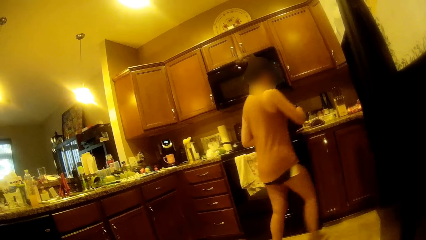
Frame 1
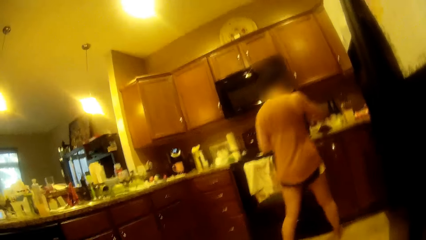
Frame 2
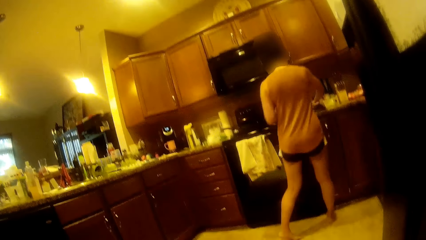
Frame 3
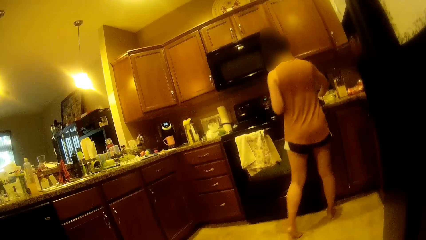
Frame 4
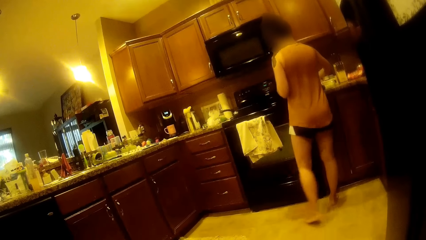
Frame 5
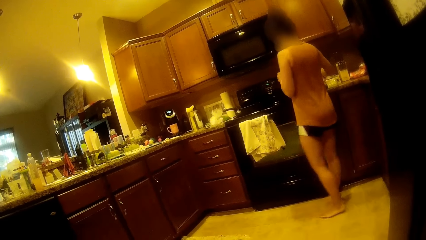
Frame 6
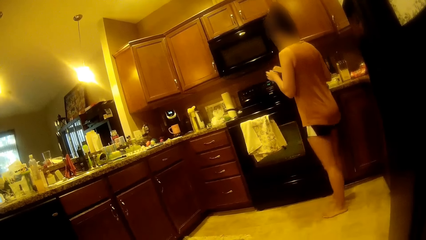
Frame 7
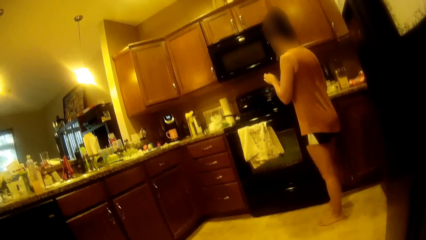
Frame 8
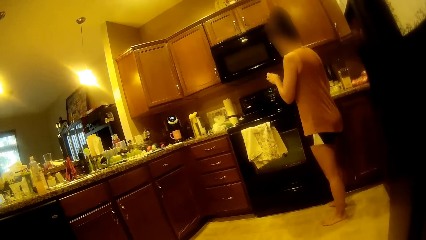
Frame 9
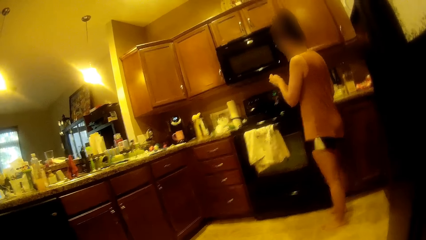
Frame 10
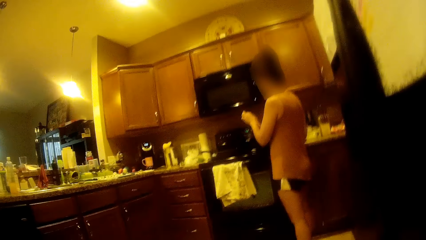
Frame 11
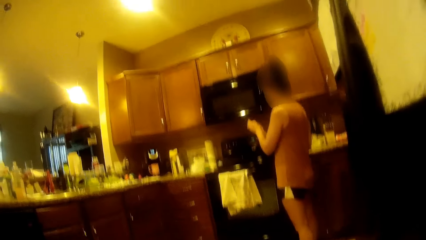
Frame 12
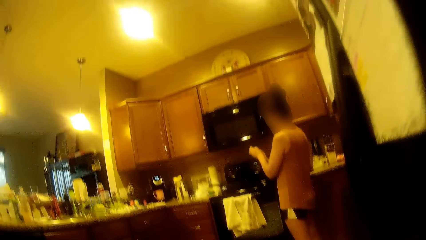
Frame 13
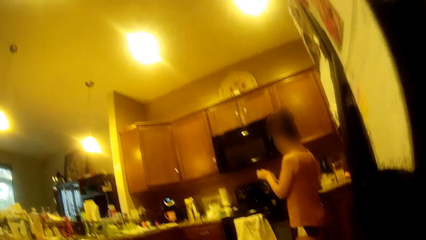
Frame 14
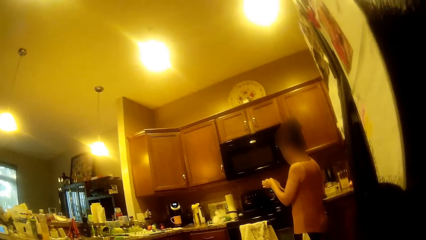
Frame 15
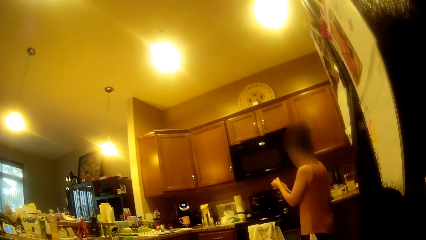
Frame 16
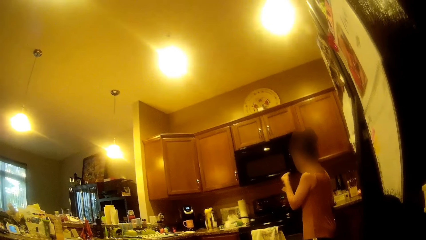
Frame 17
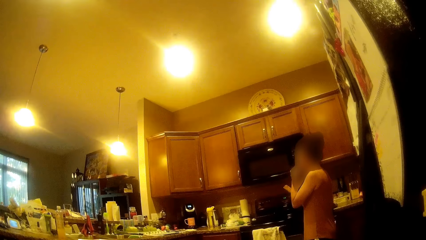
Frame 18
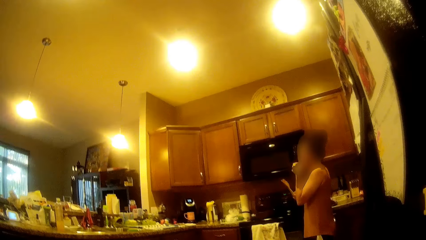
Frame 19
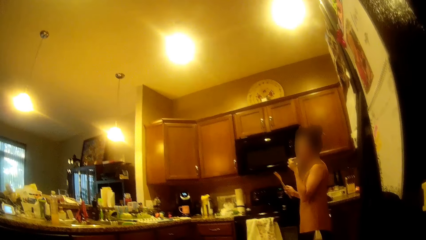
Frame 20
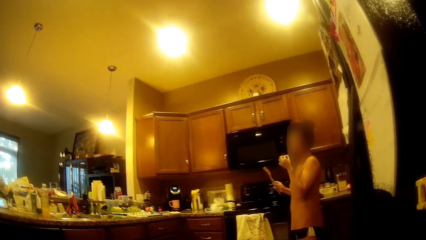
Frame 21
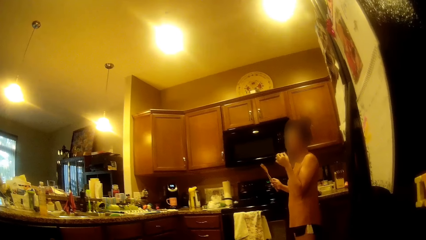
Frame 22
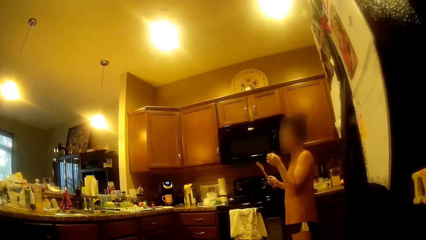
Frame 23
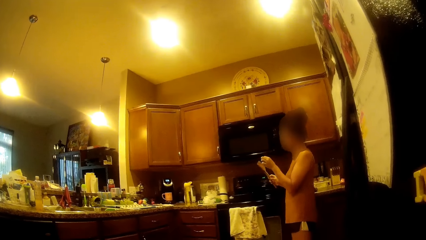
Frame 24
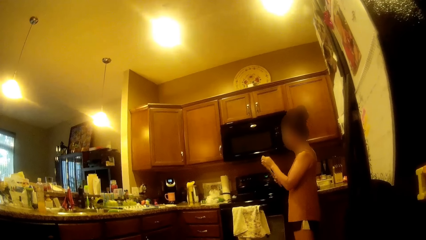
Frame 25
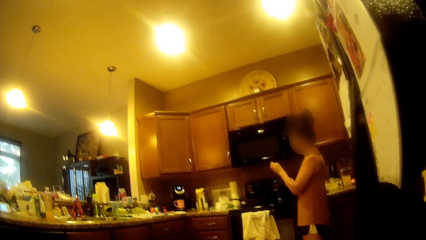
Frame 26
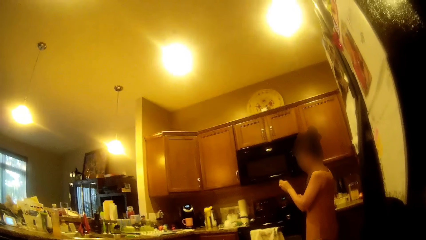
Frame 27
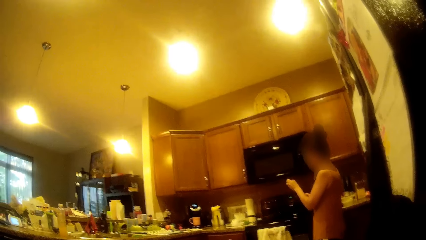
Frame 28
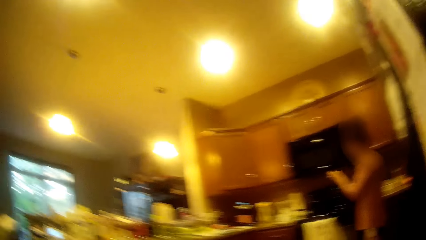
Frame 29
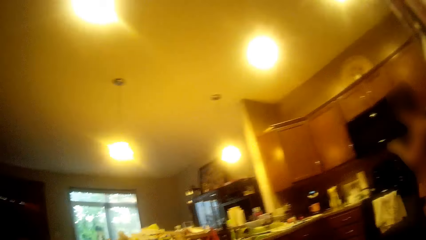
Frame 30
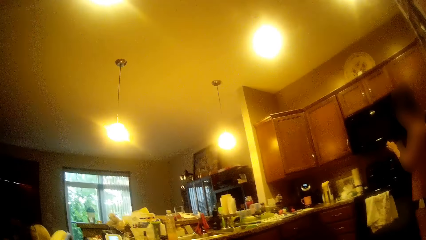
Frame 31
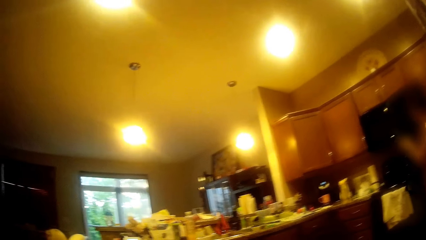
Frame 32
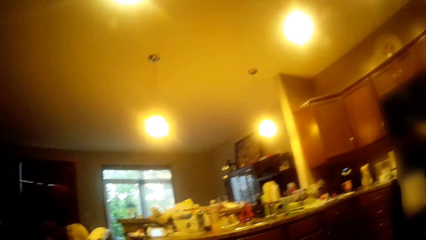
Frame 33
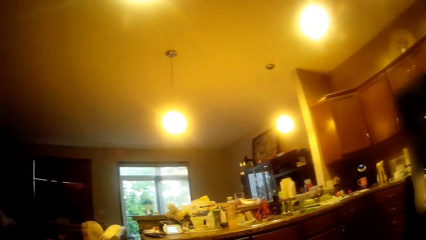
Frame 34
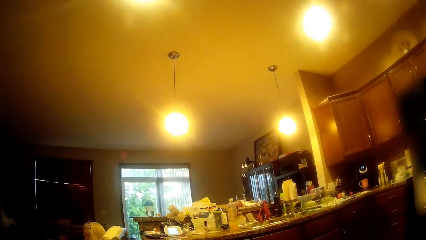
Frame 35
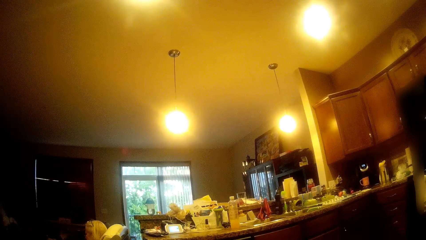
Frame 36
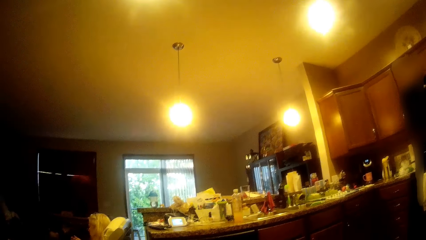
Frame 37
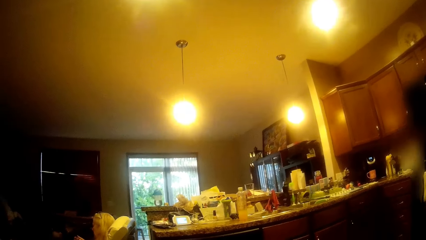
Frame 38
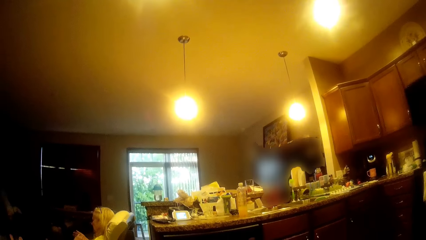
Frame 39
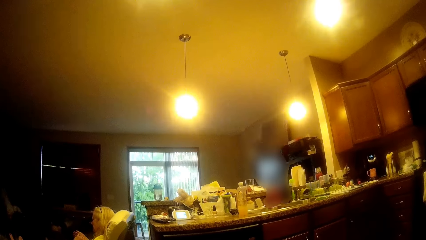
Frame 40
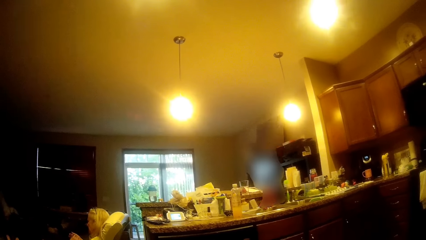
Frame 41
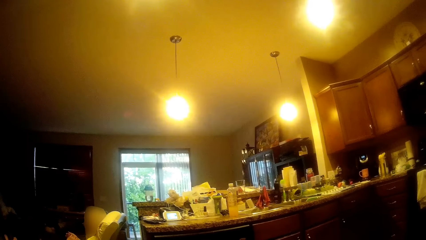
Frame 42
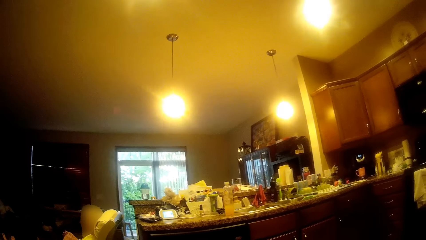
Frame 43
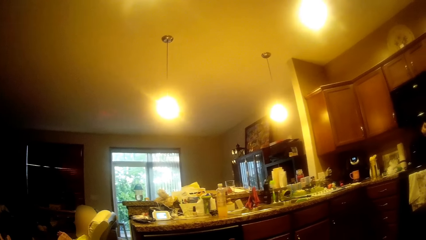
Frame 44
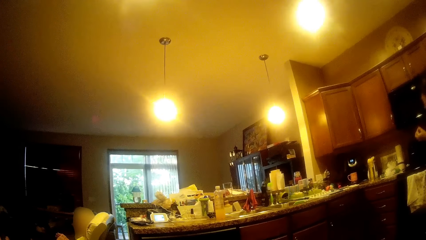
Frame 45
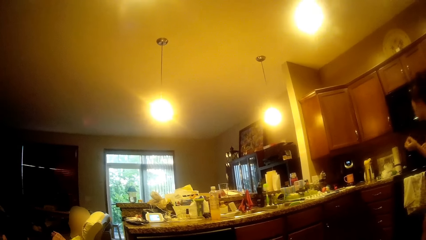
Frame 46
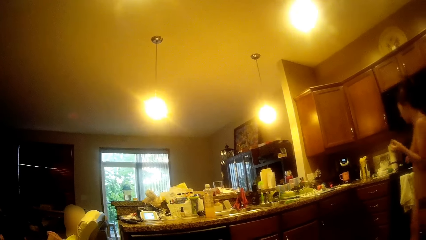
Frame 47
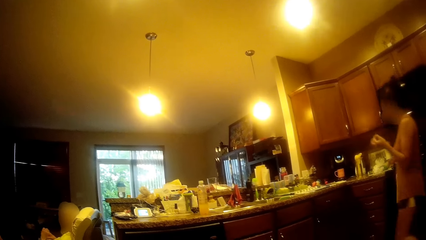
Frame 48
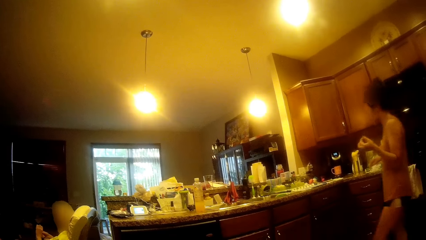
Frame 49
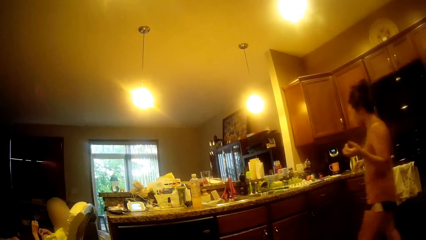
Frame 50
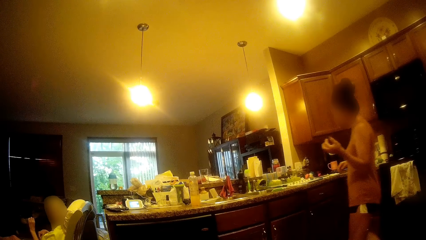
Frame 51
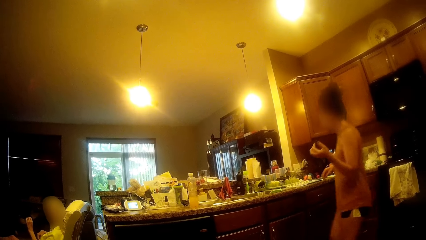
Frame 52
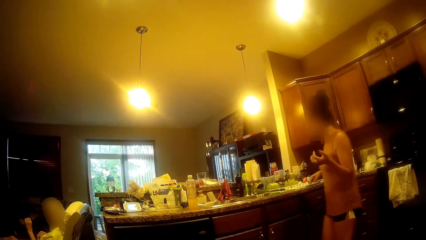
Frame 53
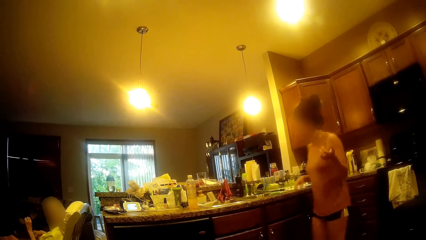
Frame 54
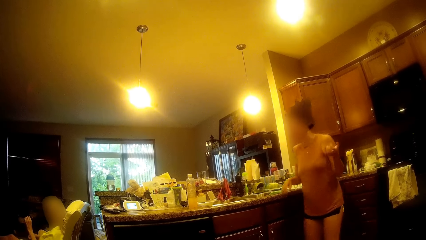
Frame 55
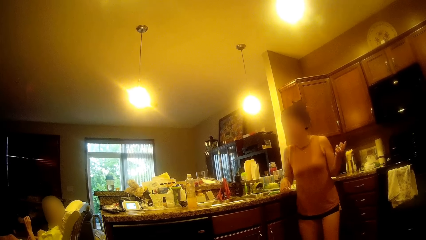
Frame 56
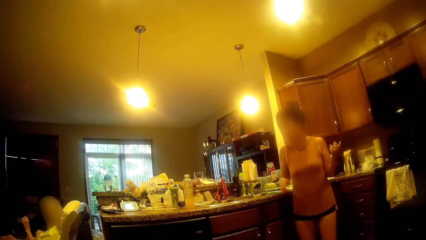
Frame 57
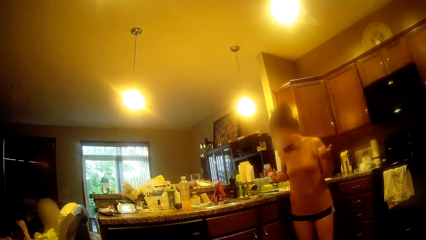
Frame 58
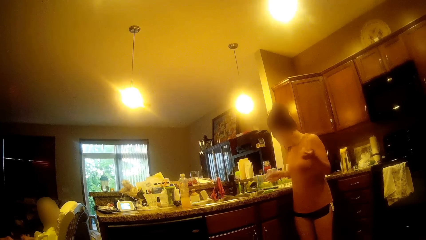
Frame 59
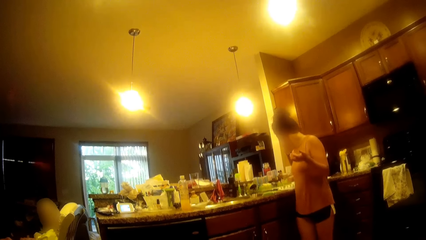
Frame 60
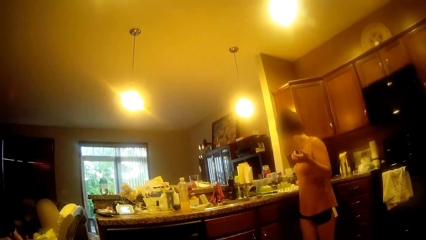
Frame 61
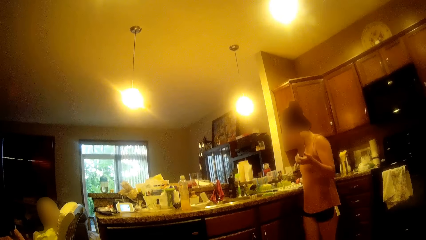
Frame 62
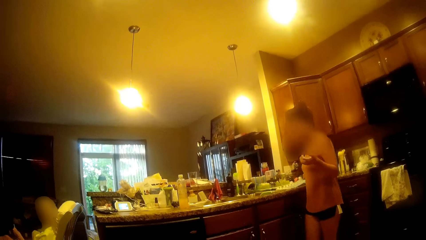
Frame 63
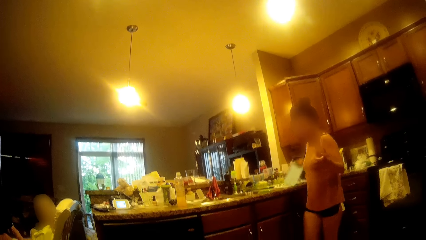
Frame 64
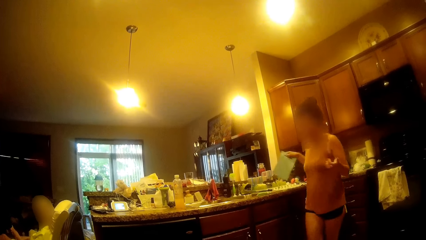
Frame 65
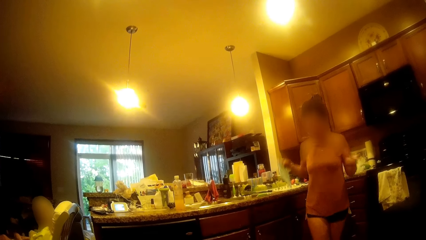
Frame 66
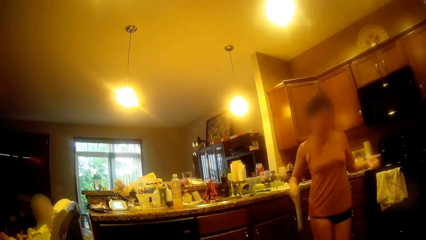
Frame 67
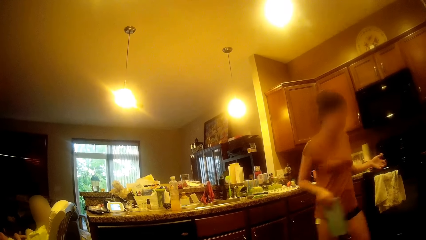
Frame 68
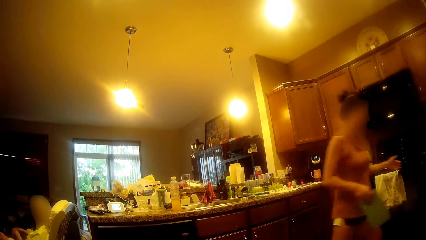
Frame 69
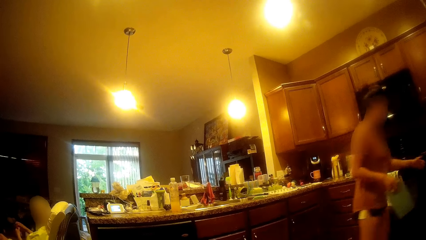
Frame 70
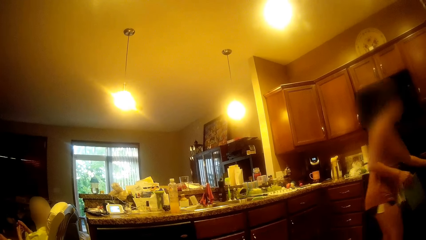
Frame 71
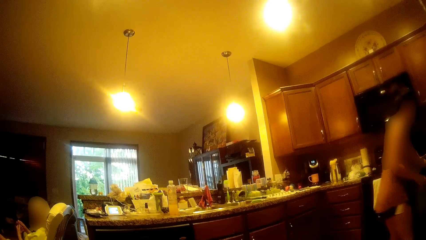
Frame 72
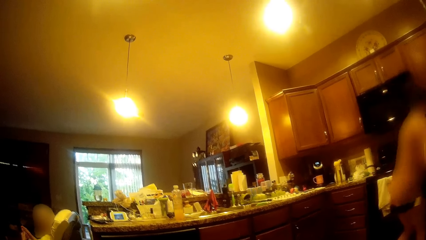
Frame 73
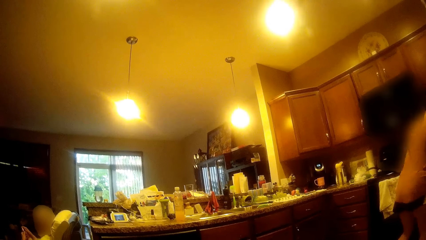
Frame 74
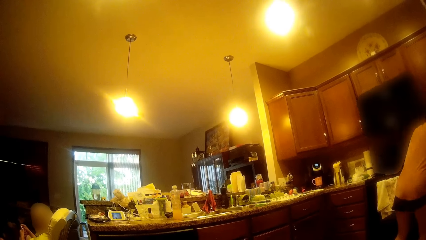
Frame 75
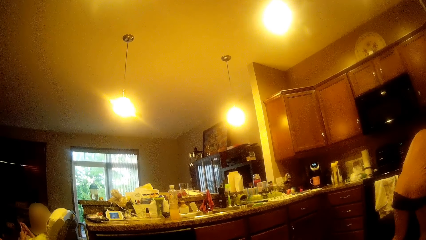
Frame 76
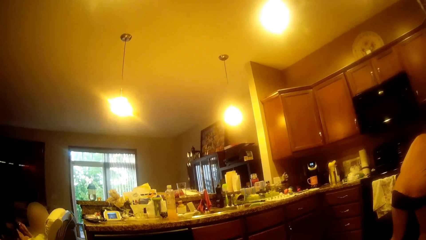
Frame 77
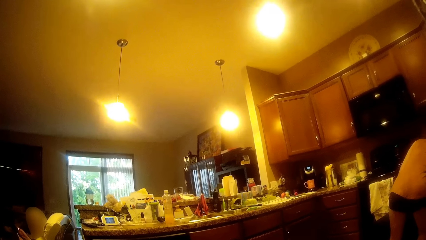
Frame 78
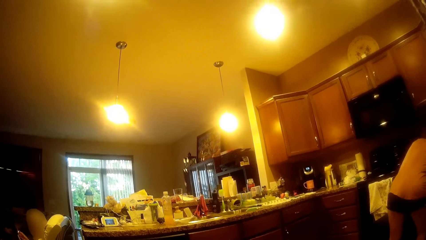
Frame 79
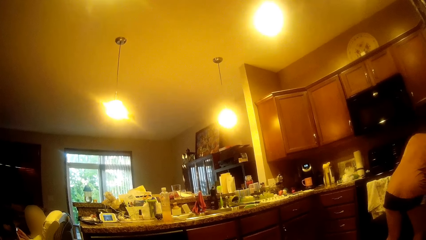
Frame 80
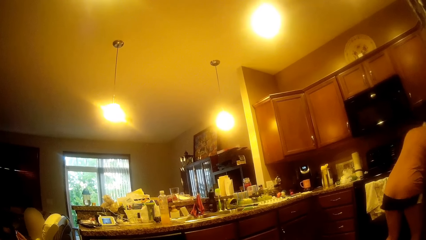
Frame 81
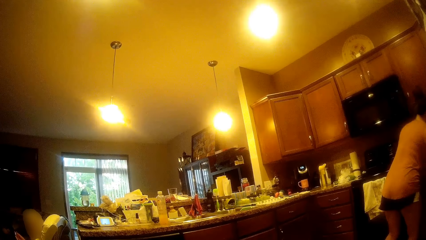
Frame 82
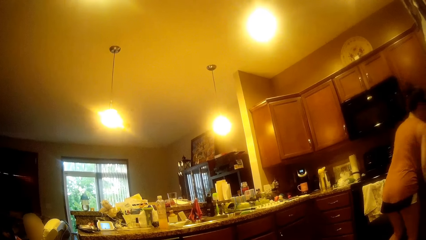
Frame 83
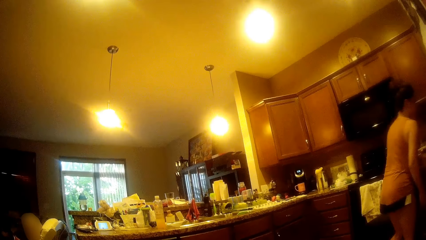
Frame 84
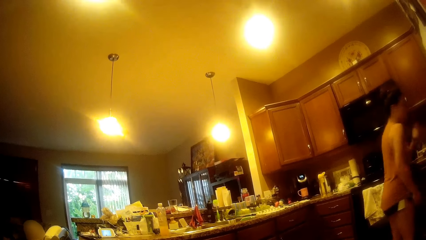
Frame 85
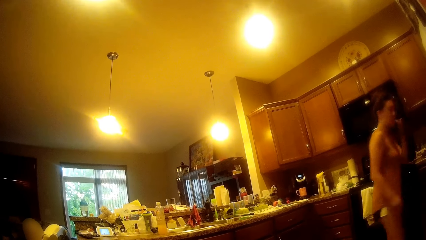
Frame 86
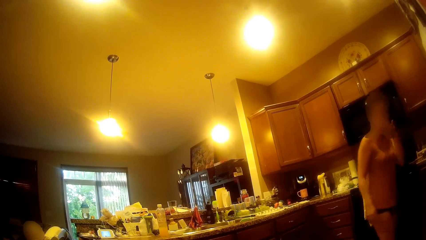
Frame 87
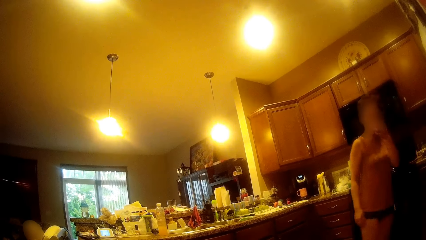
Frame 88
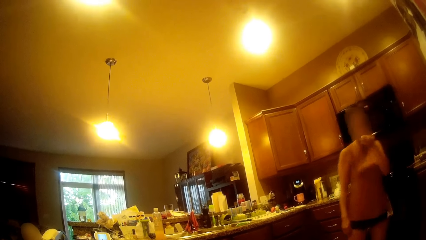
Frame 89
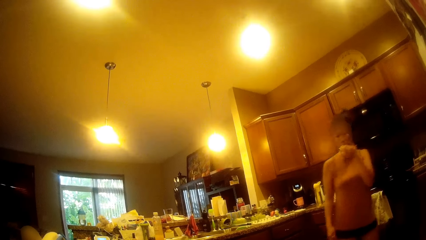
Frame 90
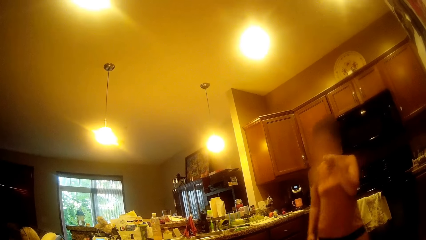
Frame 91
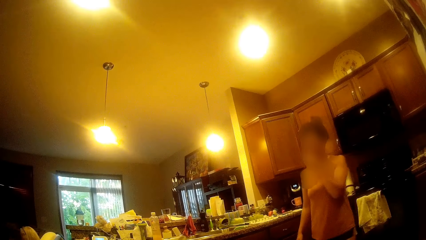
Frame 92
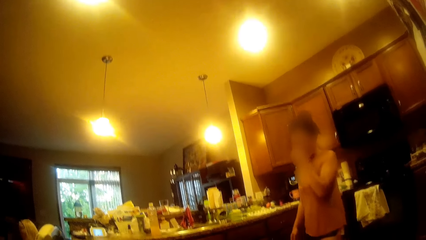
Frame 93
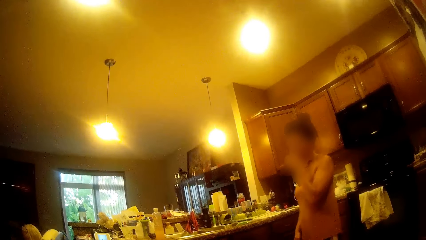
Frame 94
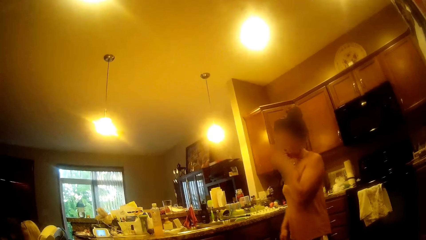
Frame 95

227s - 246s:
The woman picks up the wooden spoon from the kitchen table with her right hand. The camera wearer interacts with the woman. The woman takes a piece of batter from the wooden spoon in her right hand with her left hand, puts the piece of batter in her left hand into her mouth, takes a piece of batter from the wooden spoon in her right hand with her left hand, walks in the kitchen, takes a chopping board from the kitchen table with her right hand, walks in the kitchen, and opens a drawer. Another woman cuts her left fingernails with the nail clipper in her right hand. The first woman puts the chopping board in the drawer, licks her left hand, and walks in the kitchen.
